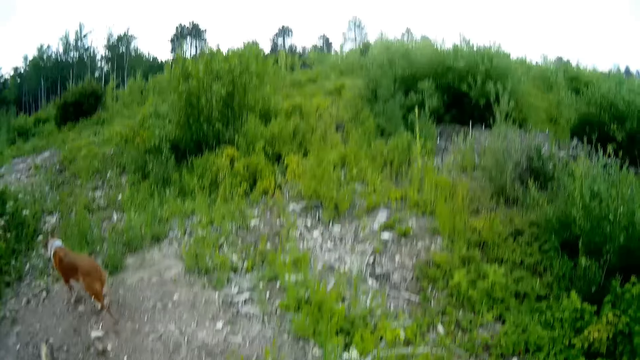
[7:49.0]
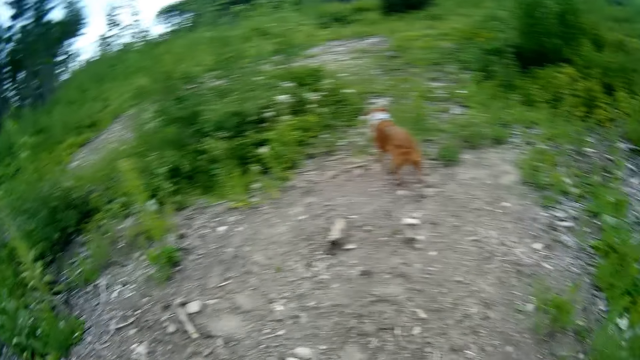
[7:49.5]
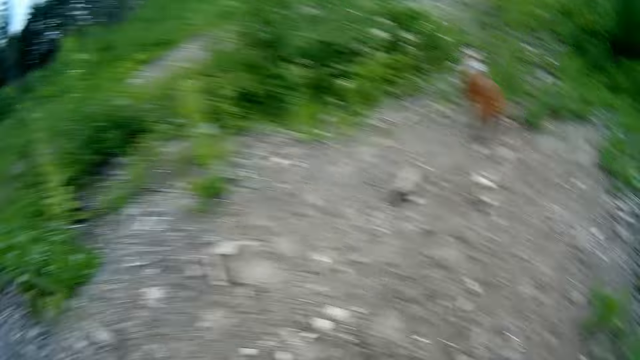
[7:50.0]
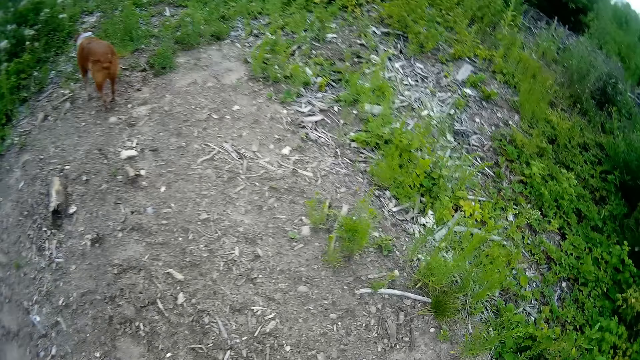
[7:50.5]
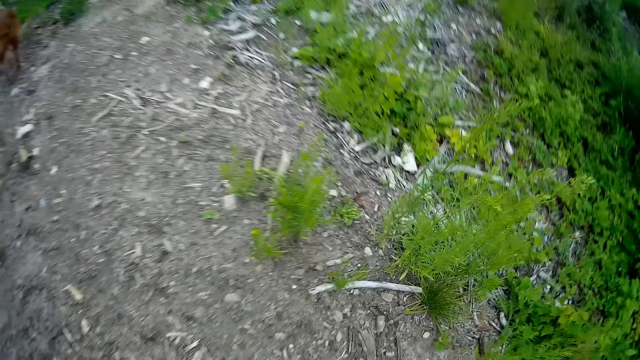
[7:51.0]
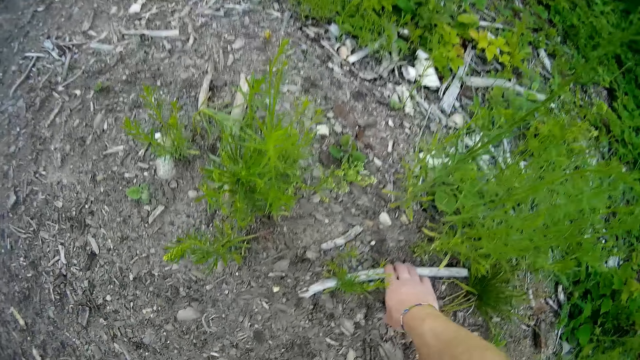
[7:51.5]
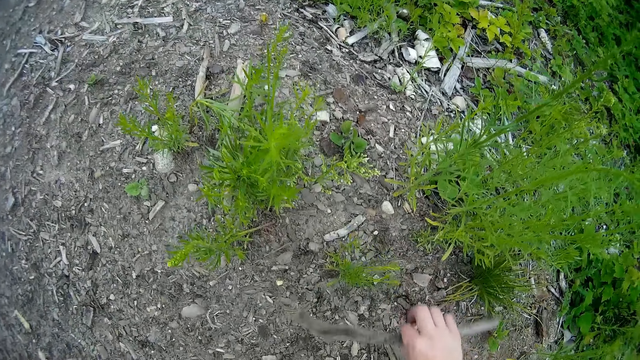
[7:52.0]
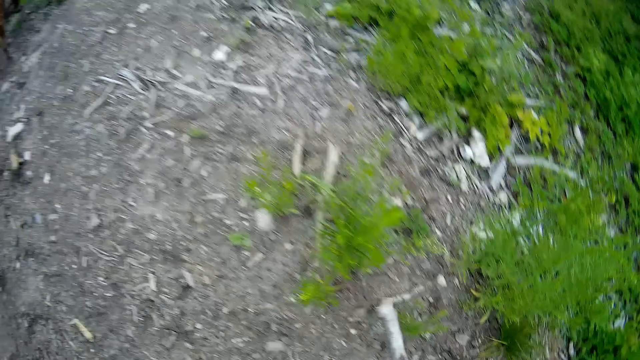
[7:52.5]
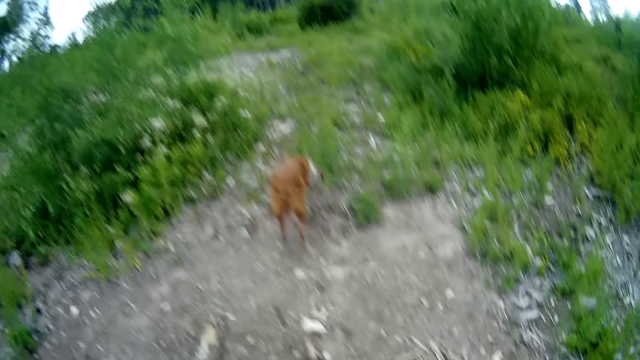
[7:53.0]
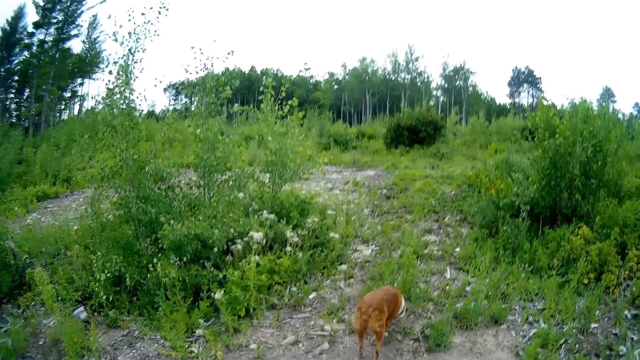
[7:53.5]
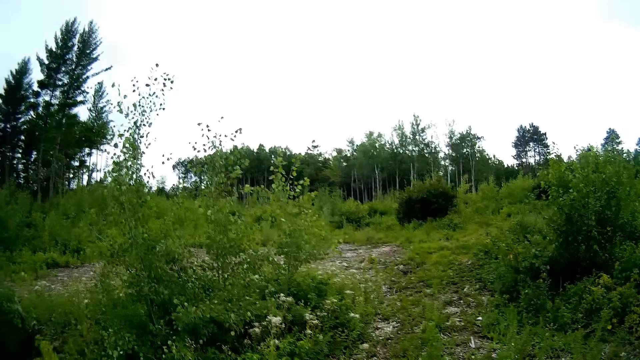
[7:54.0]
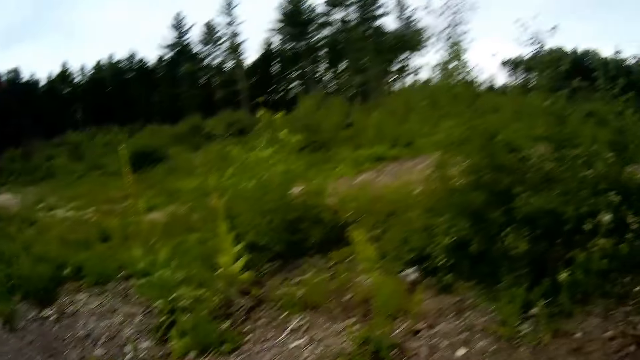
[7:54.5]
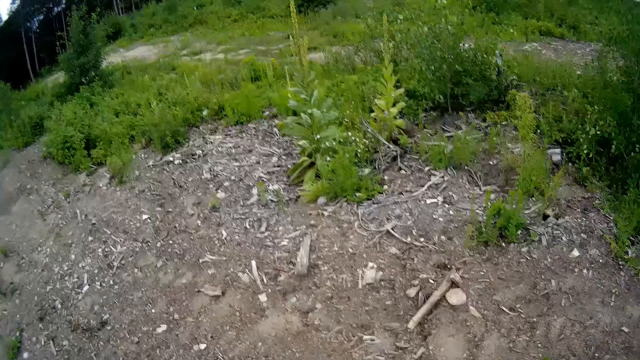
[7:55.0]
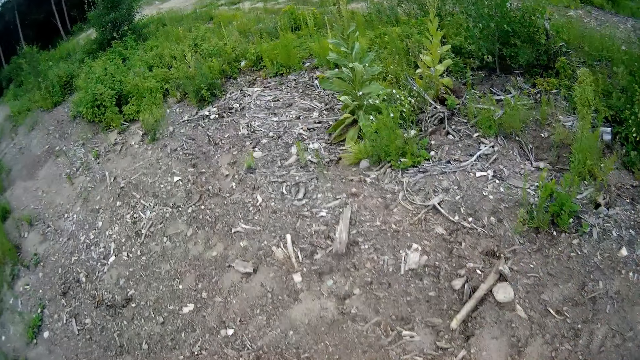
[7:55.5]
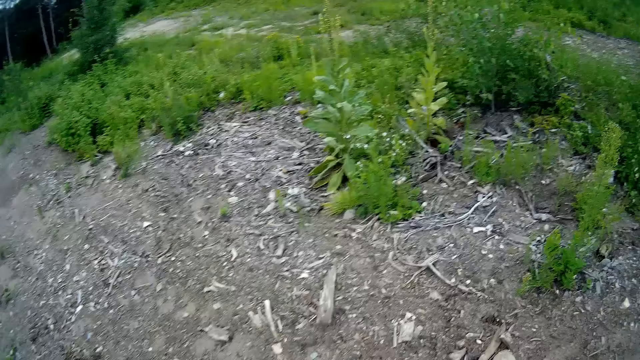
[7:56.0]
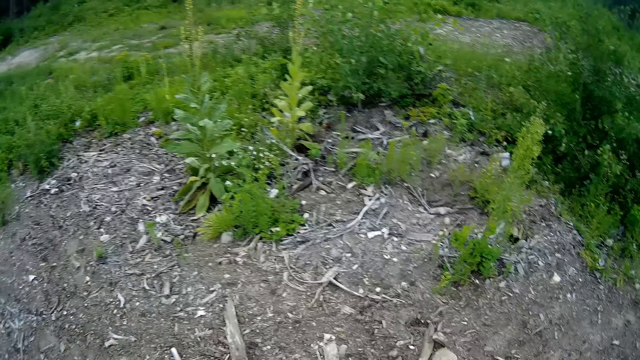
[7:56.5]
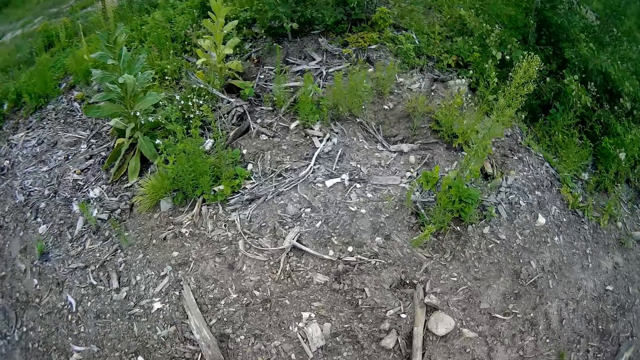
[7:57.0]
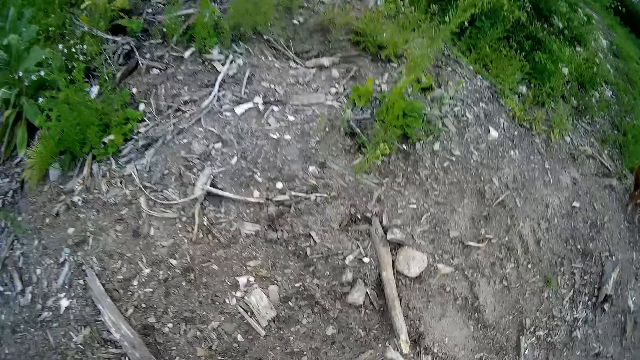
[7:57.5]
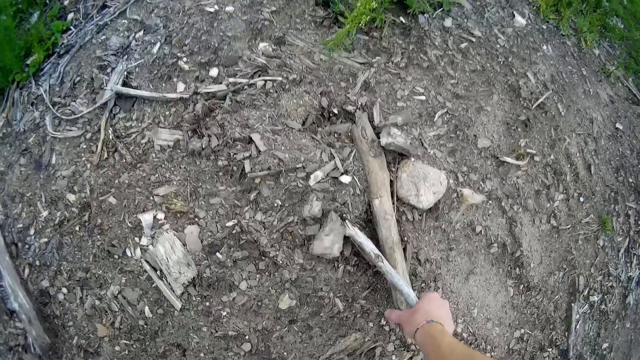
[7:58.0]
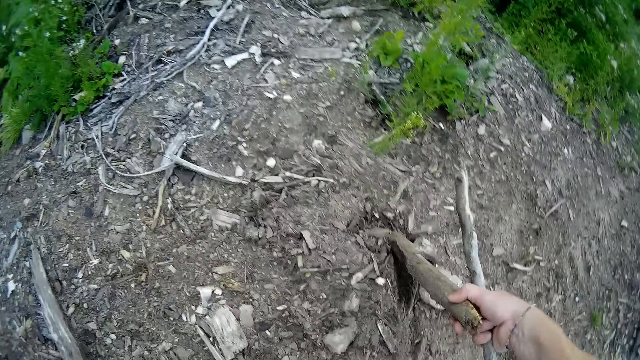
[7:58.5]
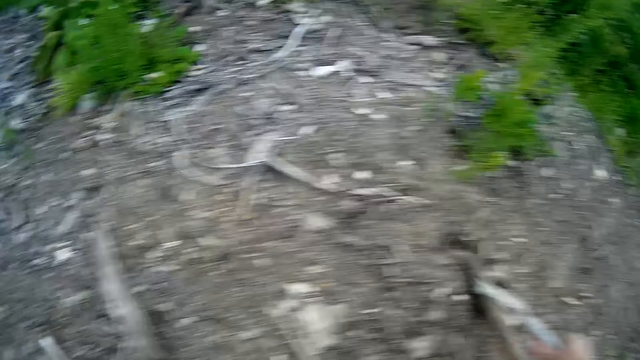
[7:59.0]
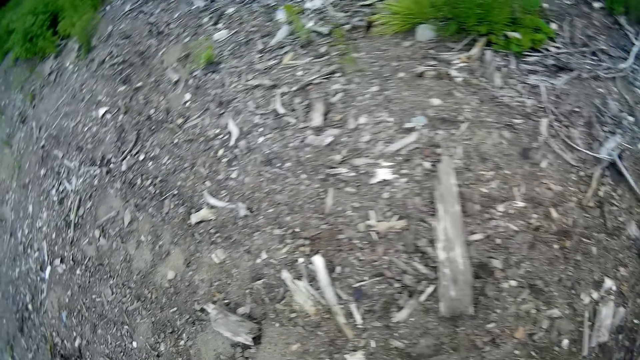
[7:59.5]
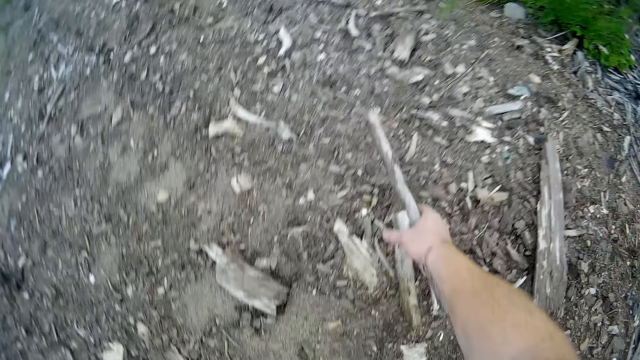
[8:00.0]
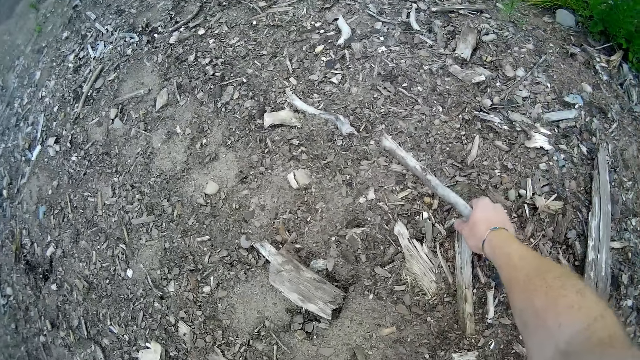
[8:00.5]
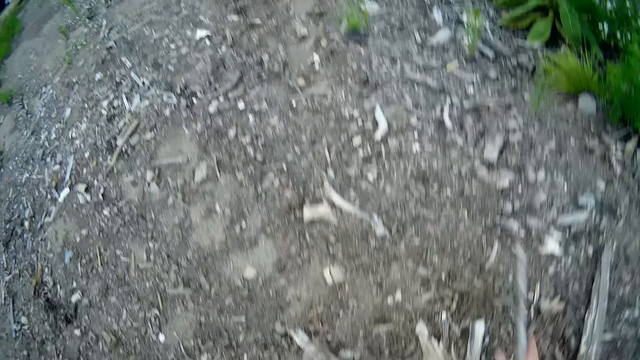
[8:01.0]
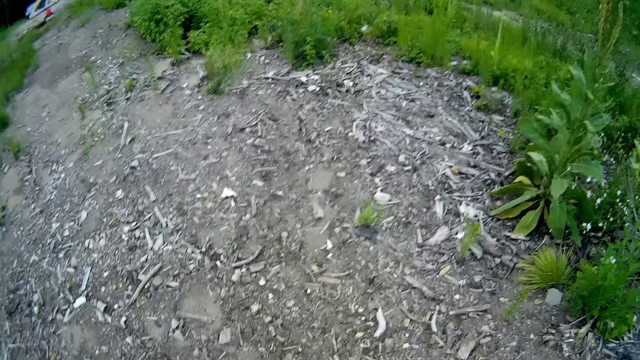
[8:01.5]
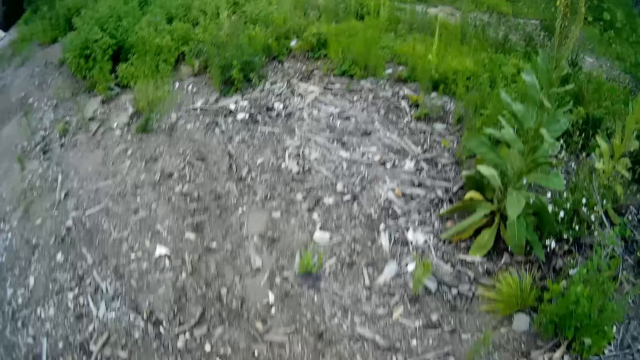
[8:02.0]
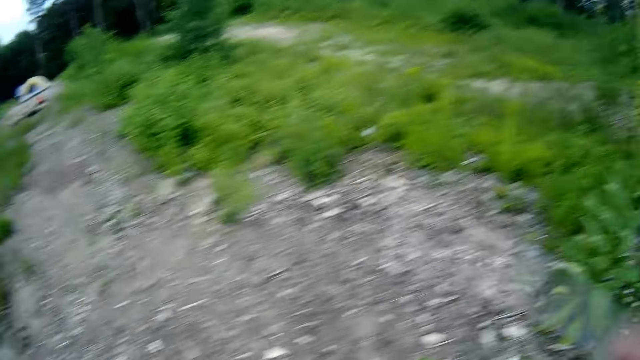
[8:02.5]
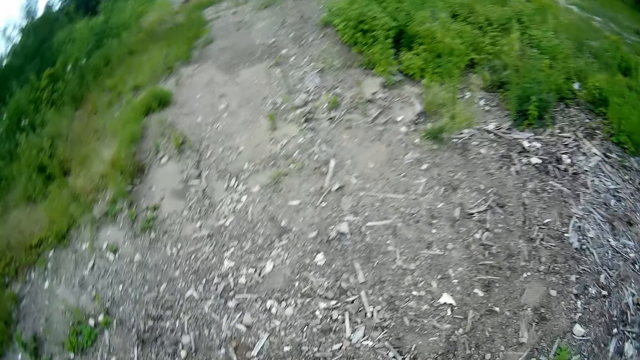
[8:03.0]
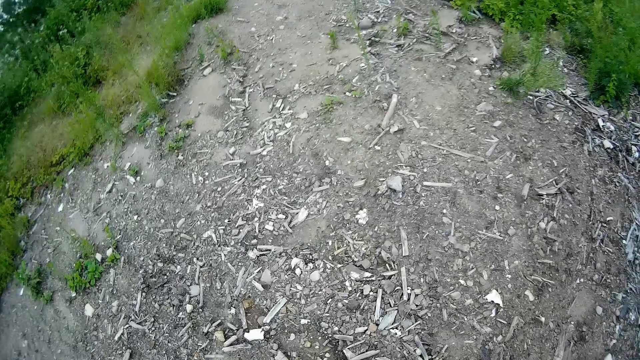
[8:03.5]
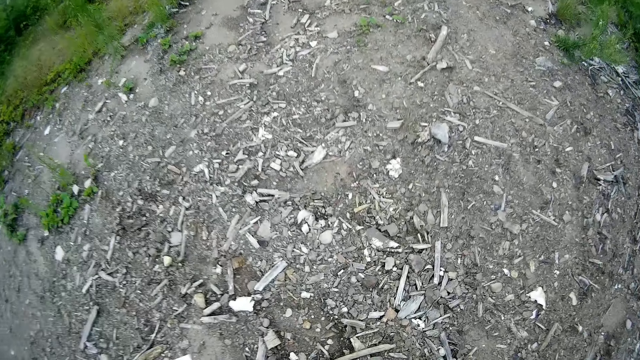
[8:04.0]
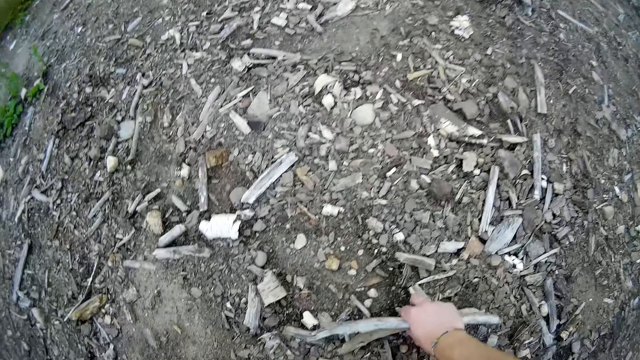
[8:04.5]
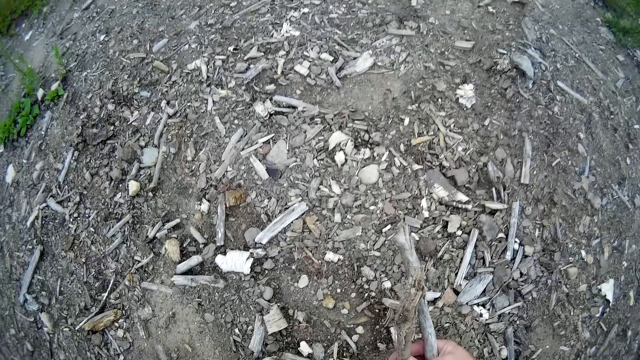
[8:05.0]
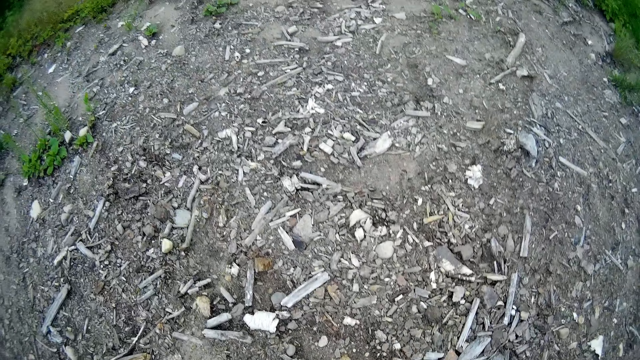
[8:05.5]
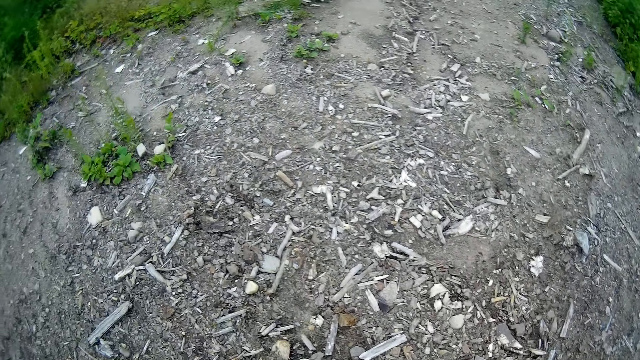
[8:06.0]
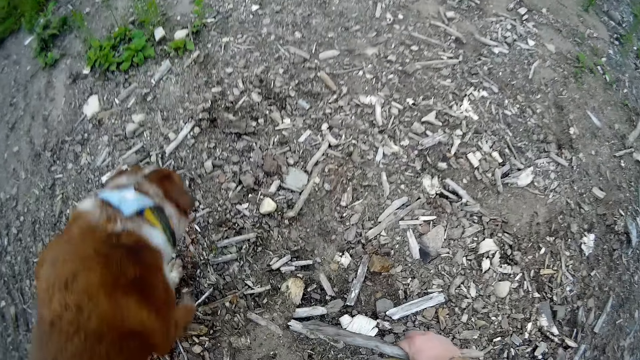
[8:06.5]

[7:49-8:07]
The camera wearer picks up a dried stick or piece of wood from the ground with his right hand. He walks around the field. He talks. He lifts up a stick from the ground with his right hand and drops the stick on the ground with his right hand. He looks around the field. He holds the piece of wood on the ground. He pulls a dried stick on the ground with his right hand. He walks around the field. He picks up some dried sticks from the ground with his right hand.

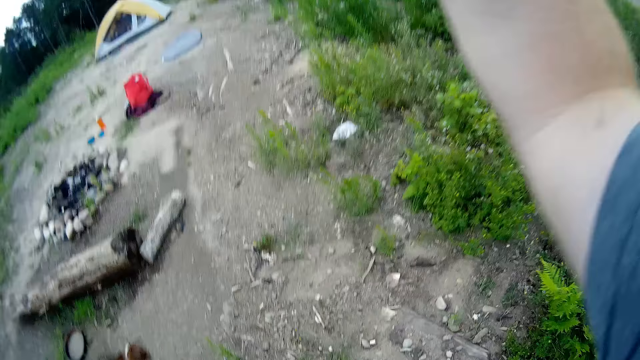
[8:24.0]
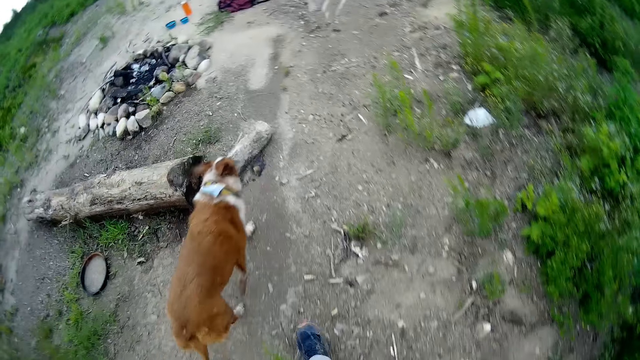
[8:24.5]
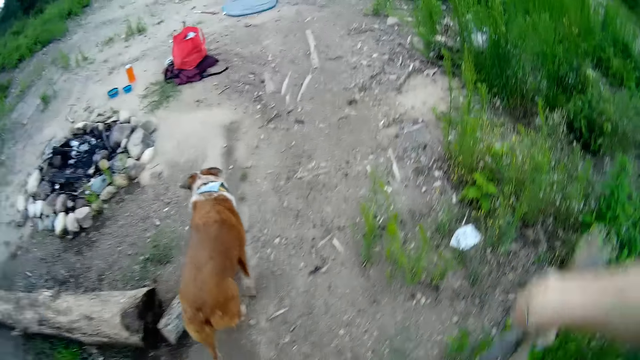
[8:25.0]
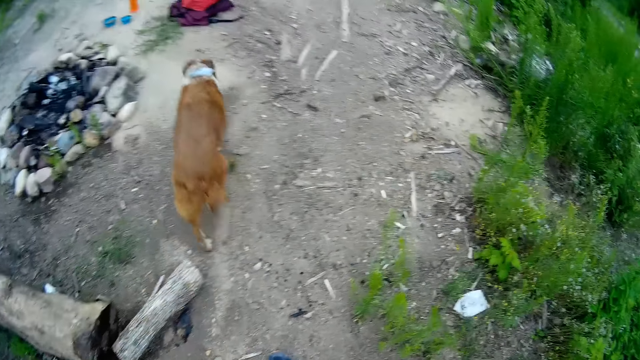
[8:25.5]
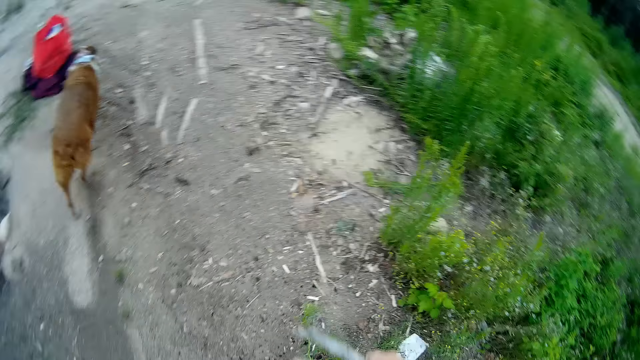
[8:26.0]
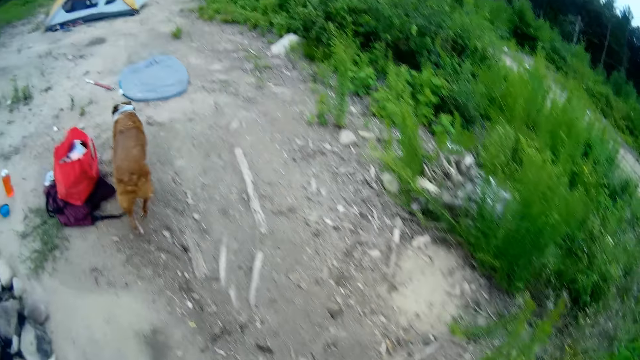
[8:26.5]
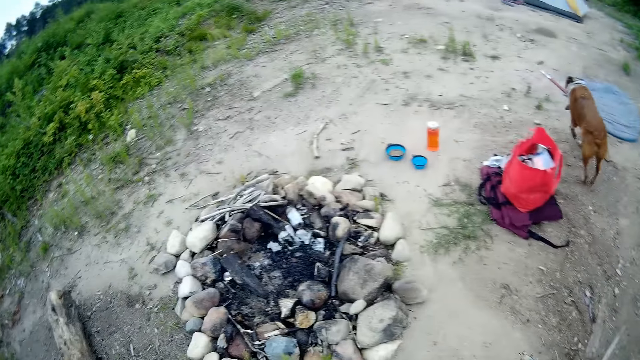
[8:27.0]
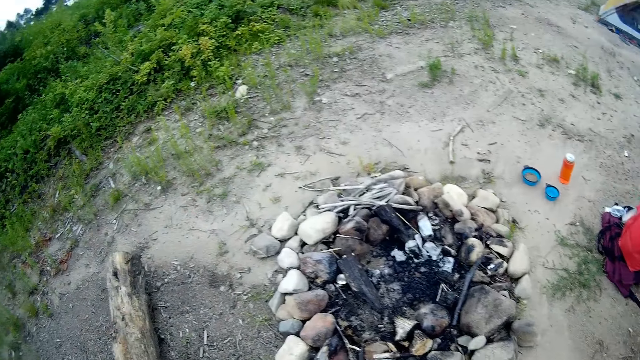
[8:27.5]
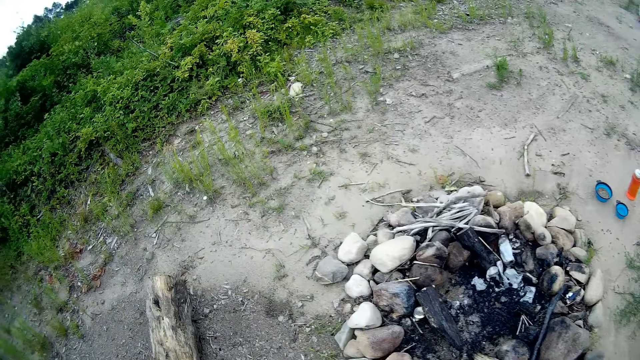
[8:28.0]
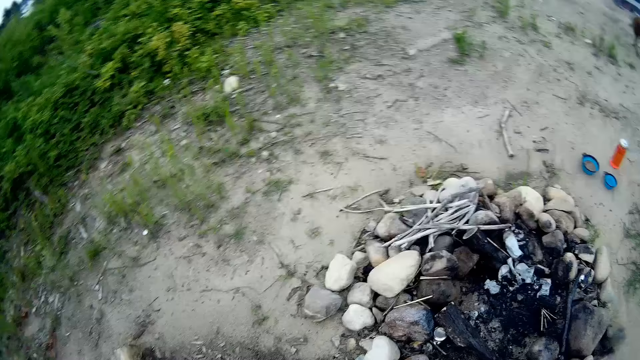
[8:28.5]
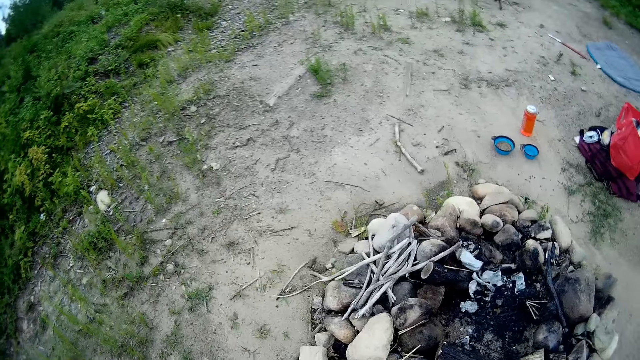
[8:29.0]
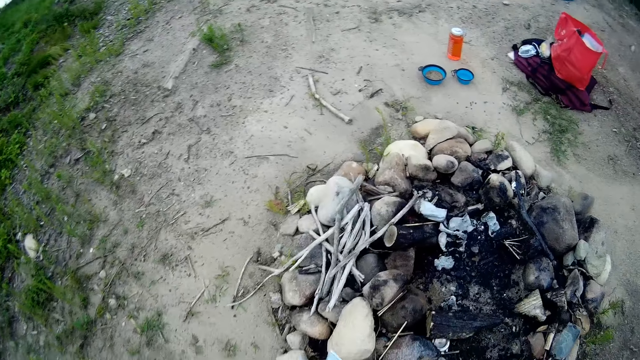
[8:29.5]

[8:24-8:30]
The camera wearer moves his right hand up and down. He walks around the field.
